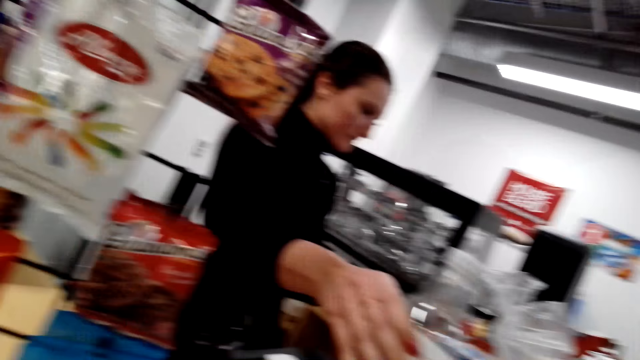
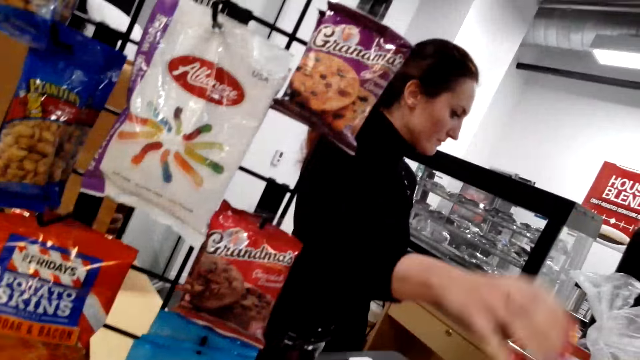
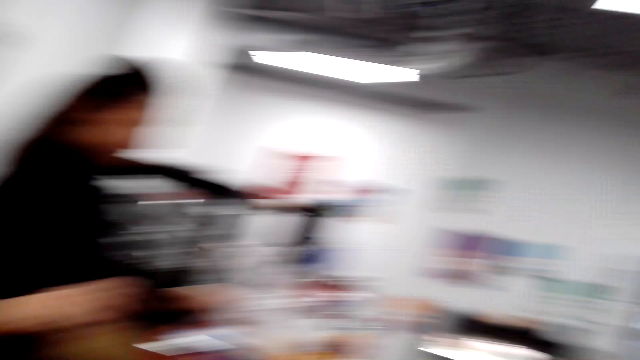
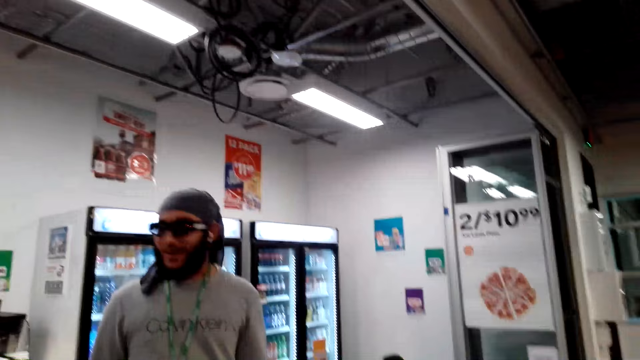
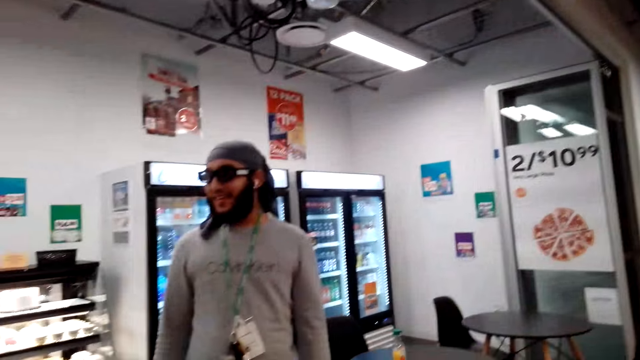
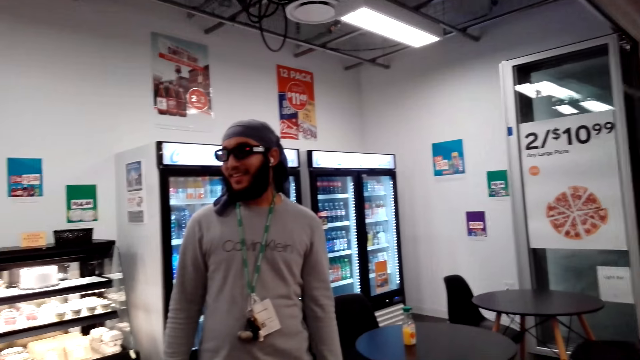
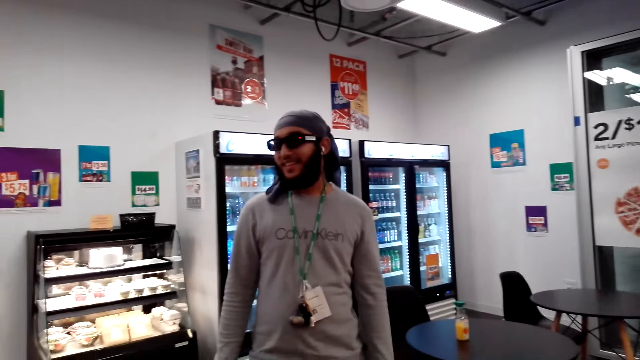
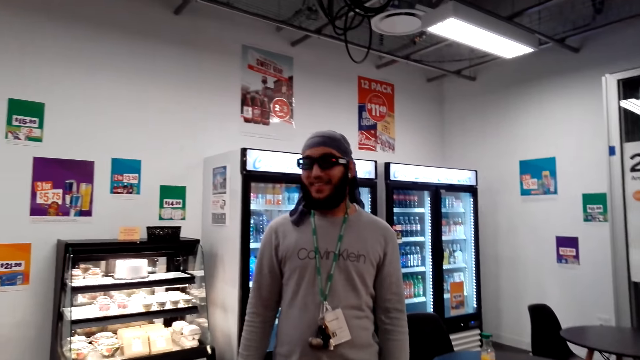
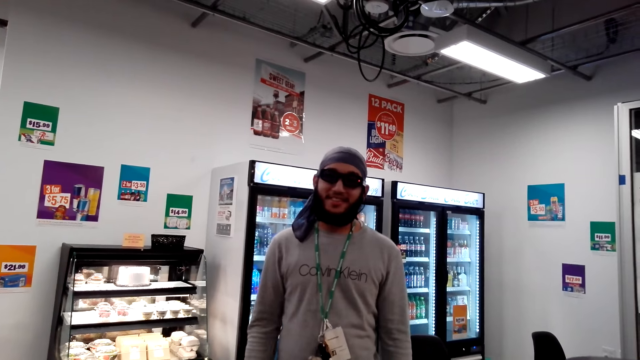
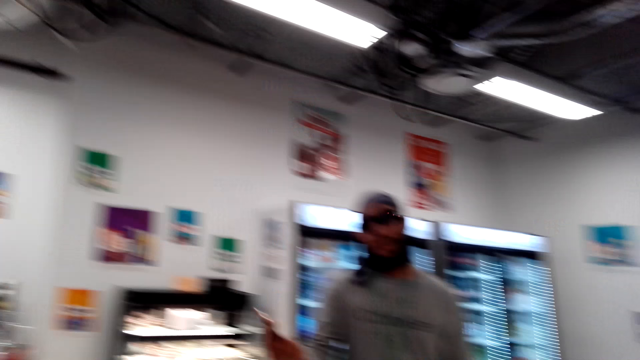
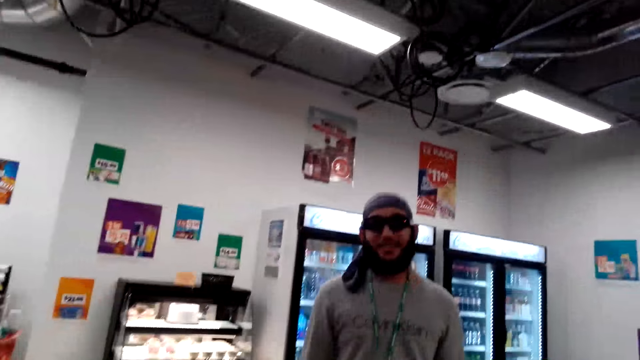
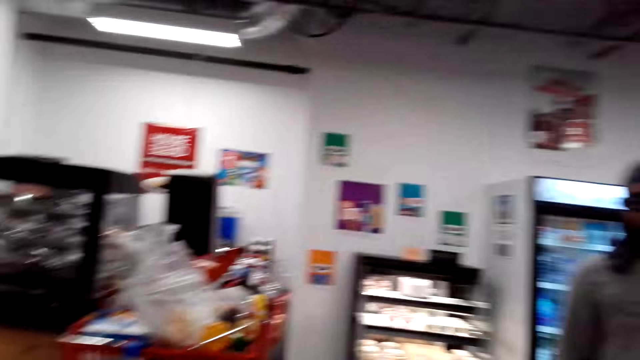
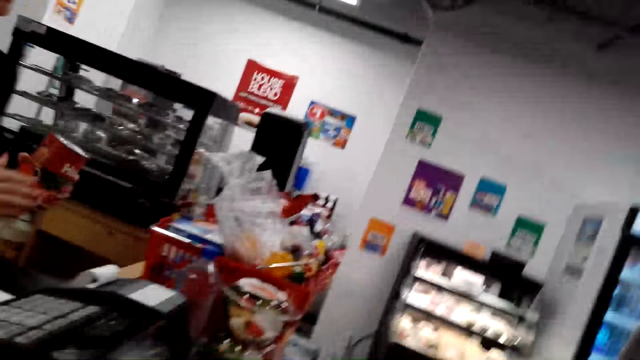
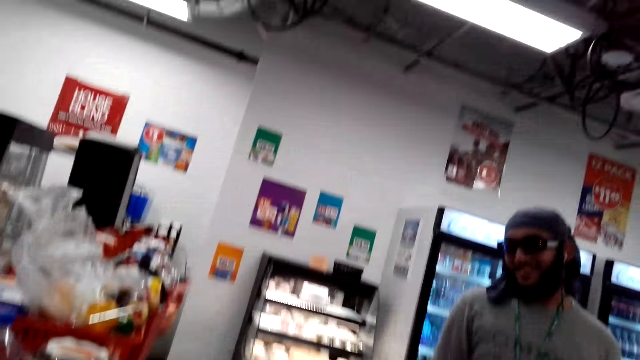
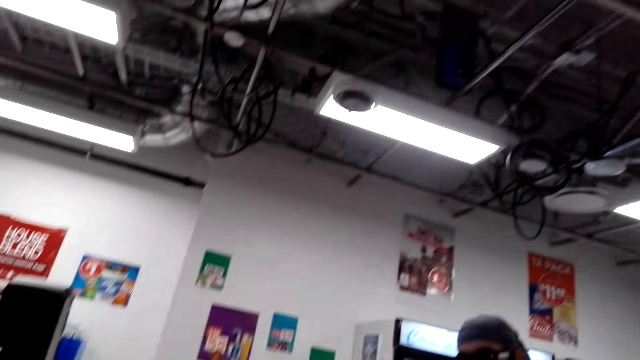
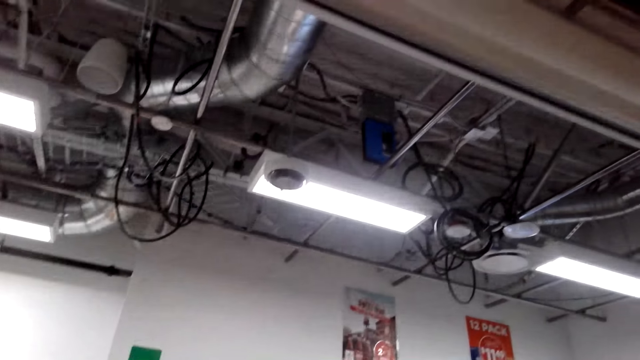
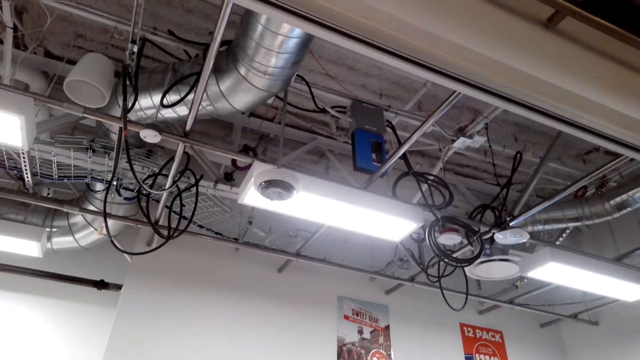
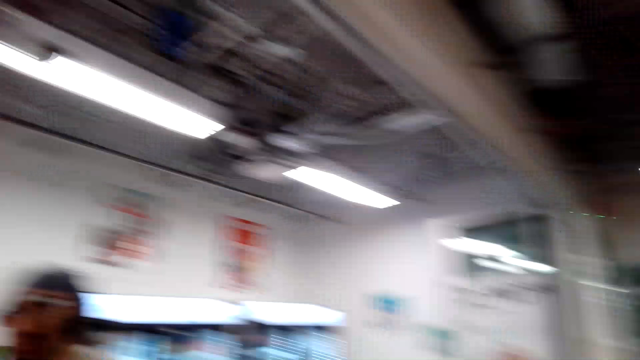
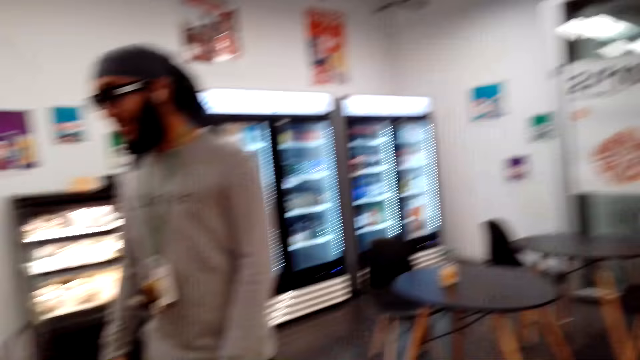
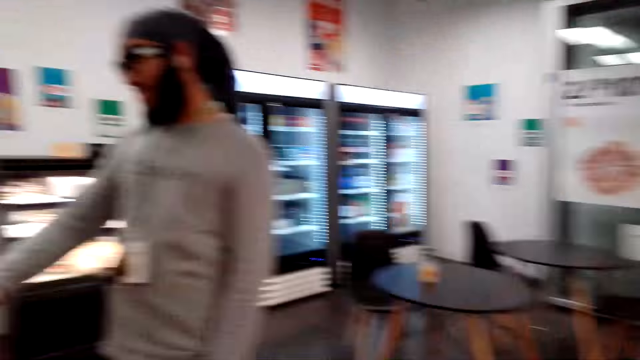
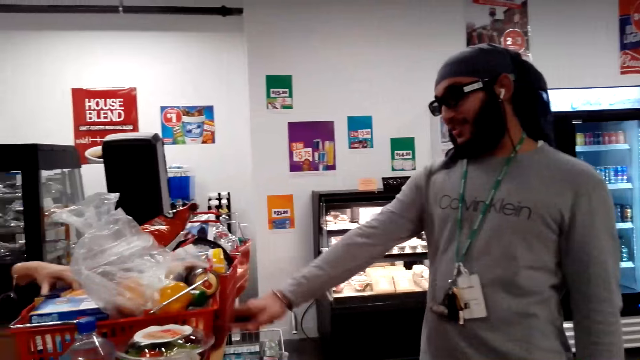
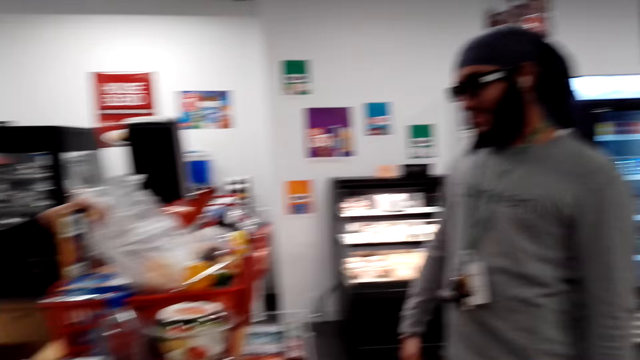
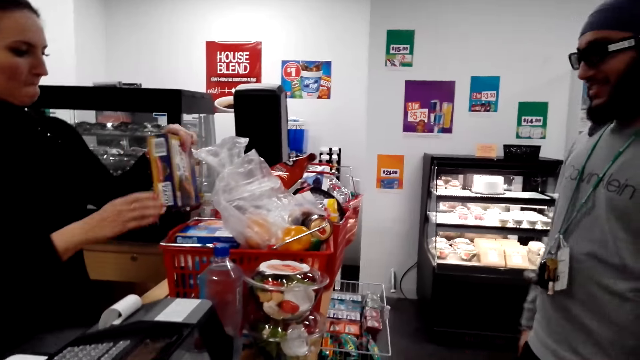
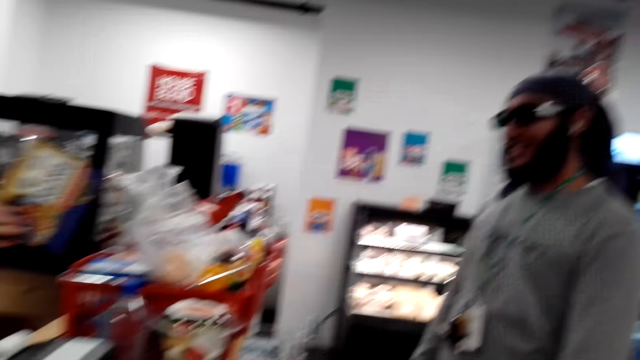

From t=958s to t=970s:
The person gives the bottle of water to the camera wearer. The camera wearer interacts with another person.

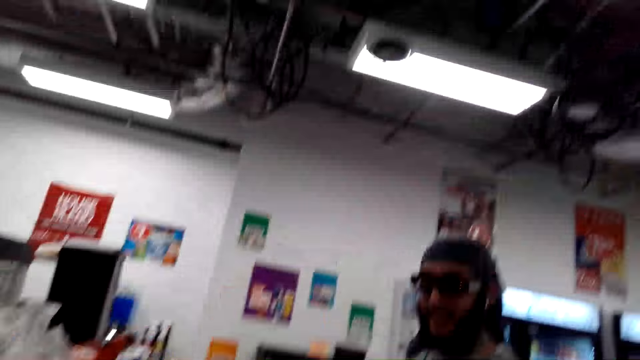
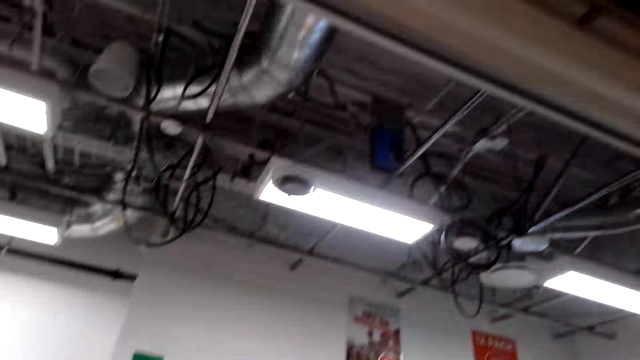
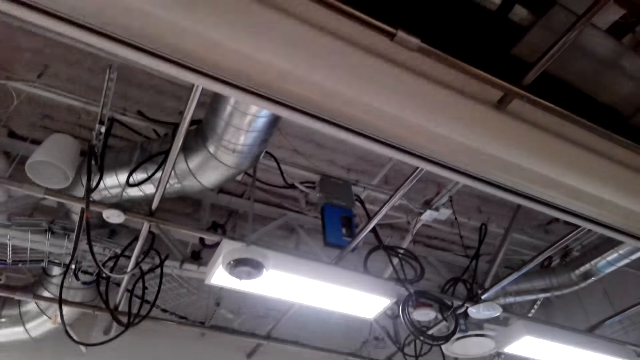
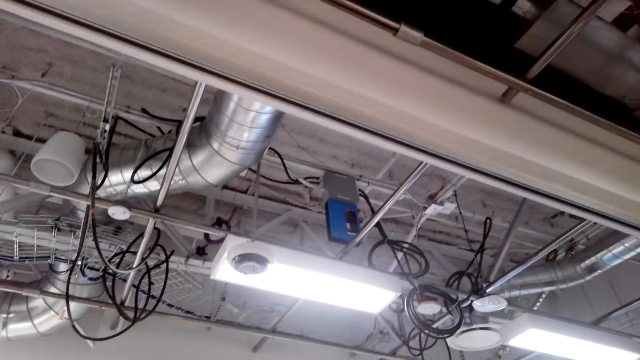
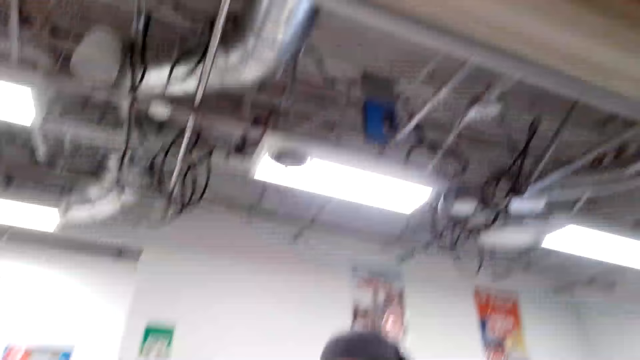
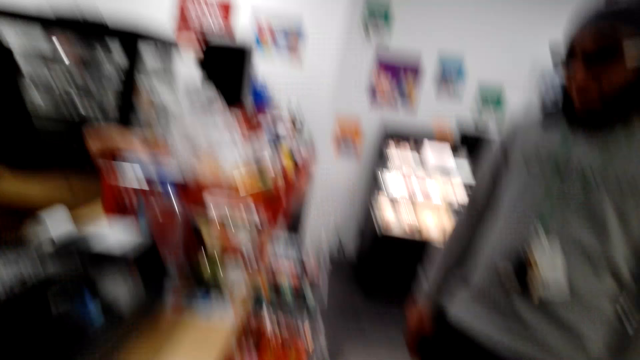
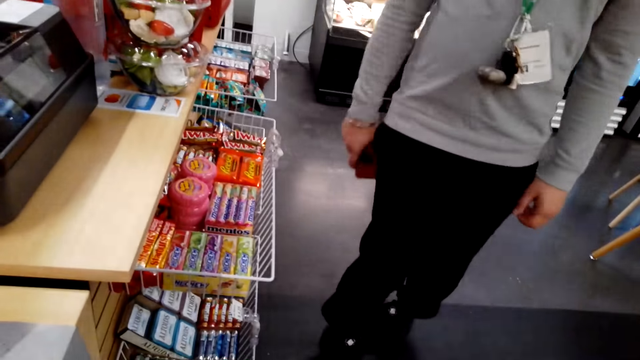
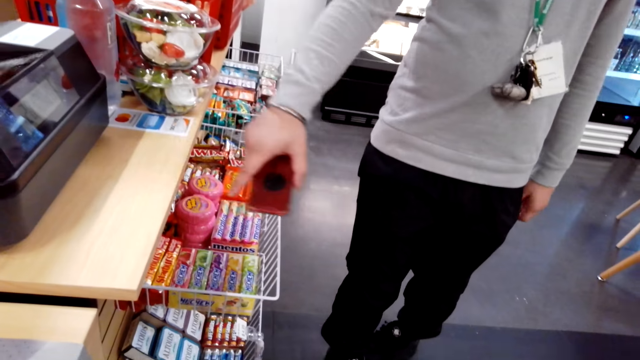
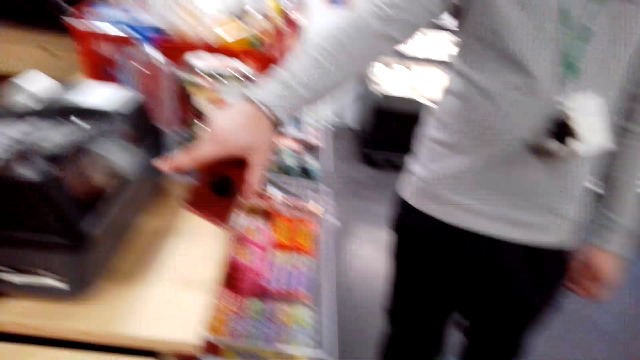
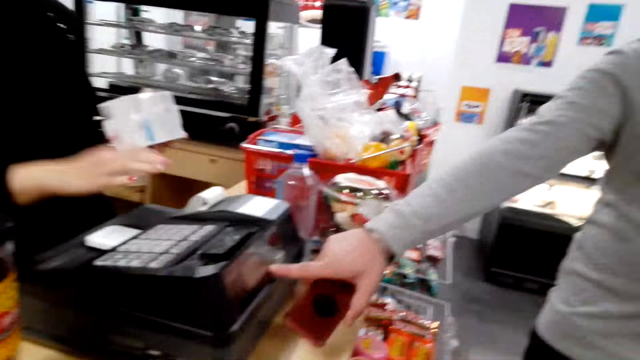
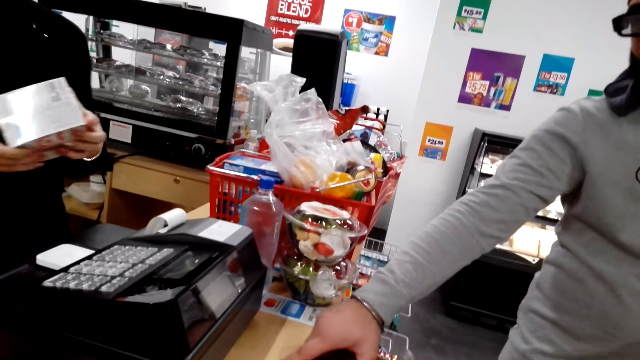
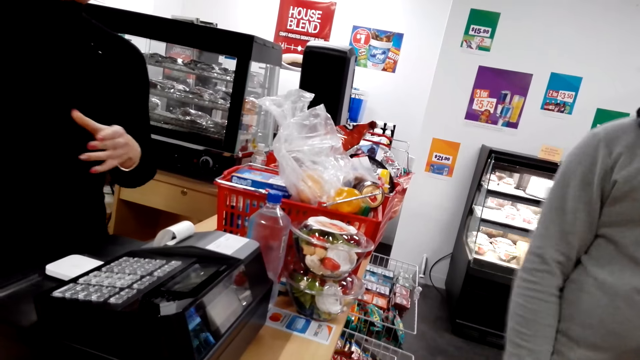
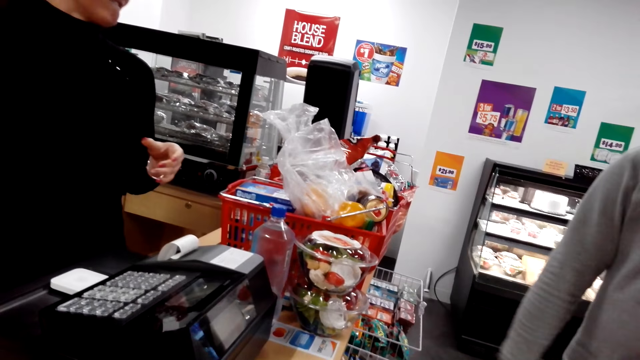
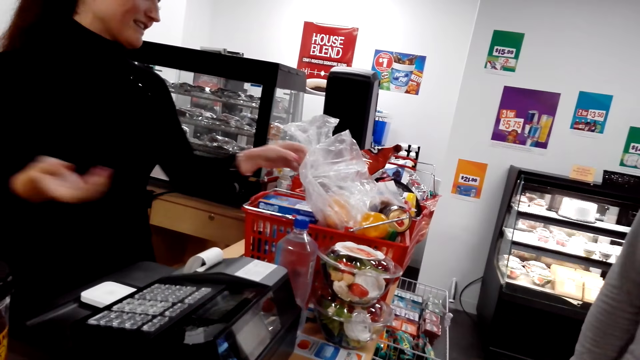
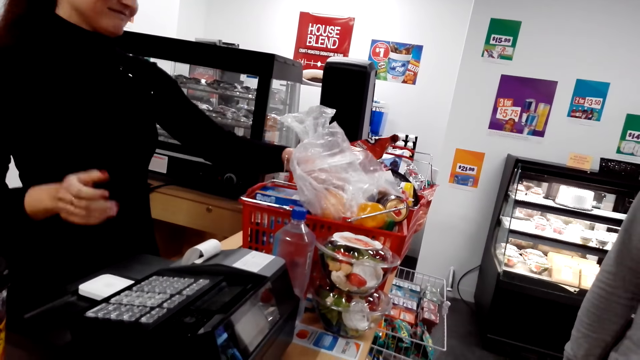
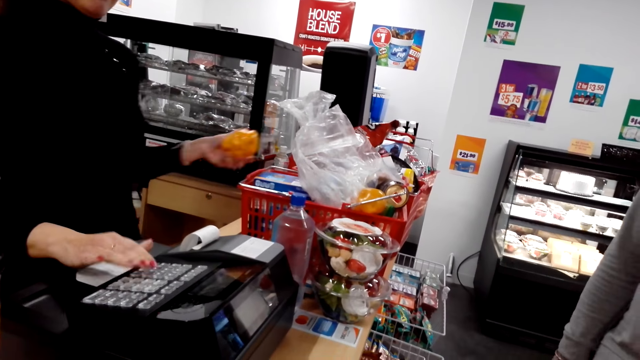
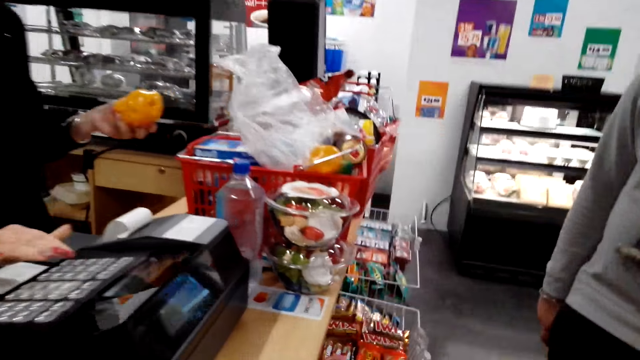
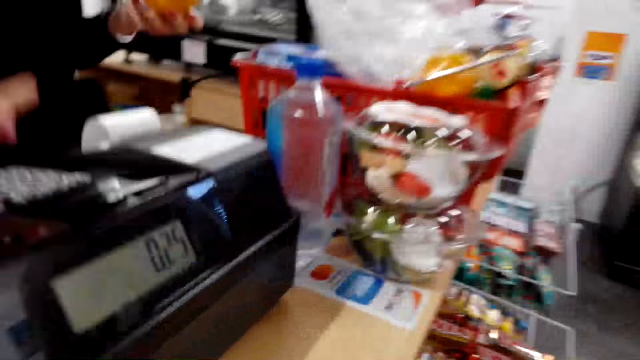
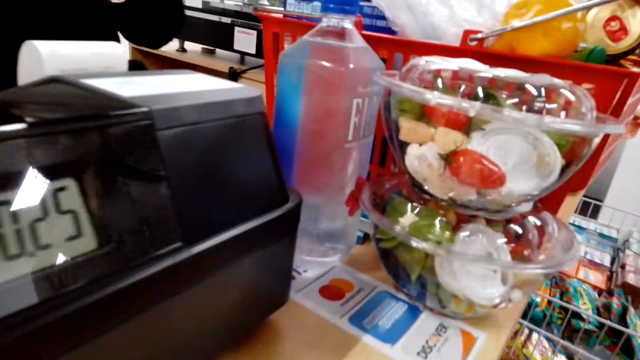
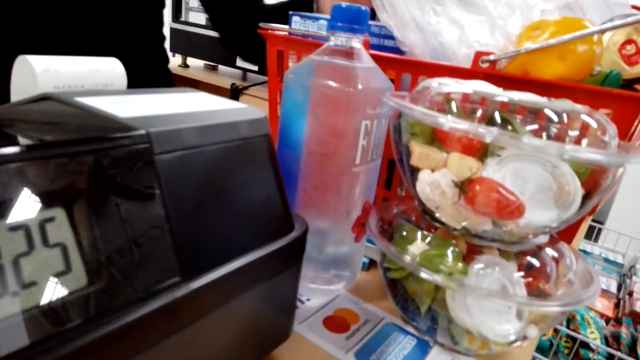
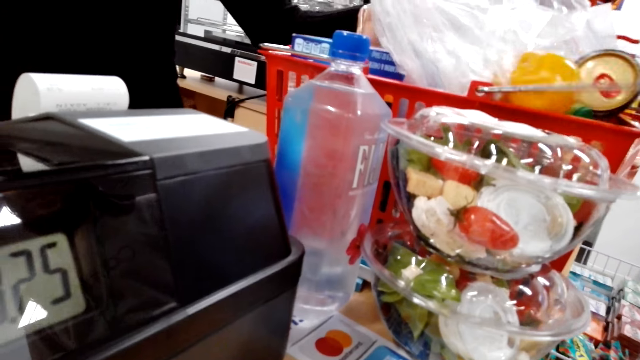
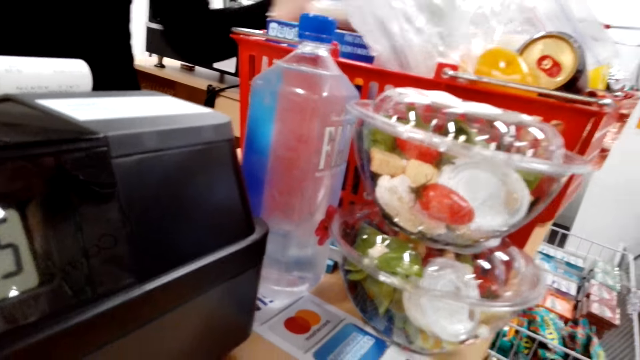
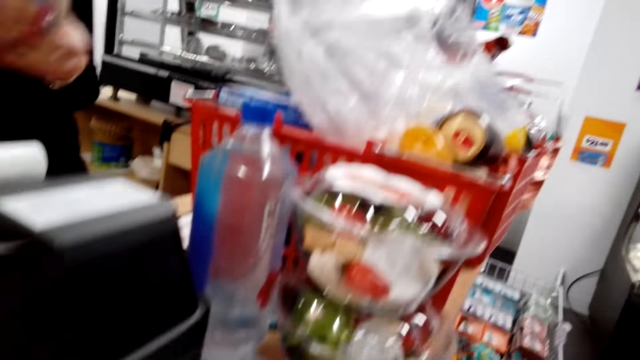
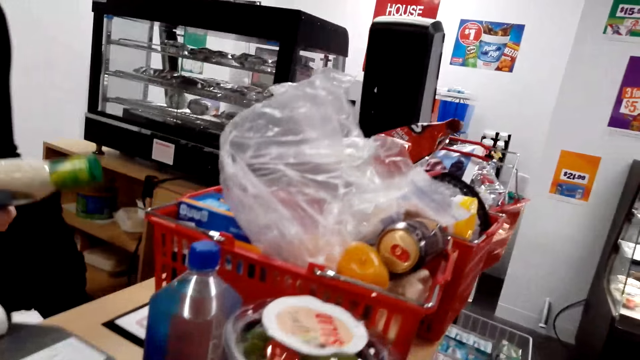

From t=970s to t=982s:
A person operates the machine.
